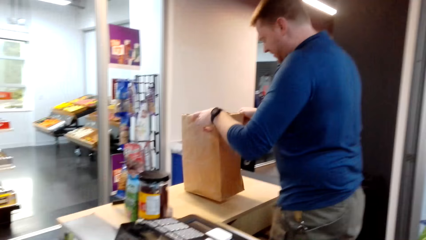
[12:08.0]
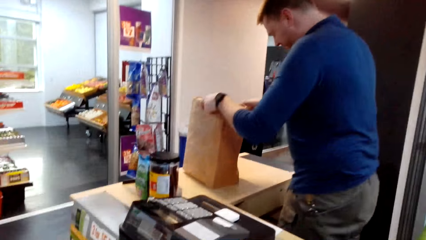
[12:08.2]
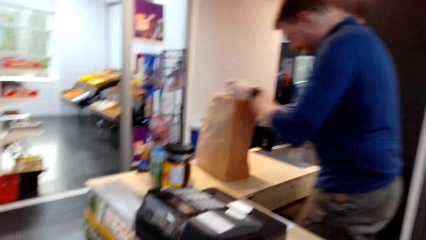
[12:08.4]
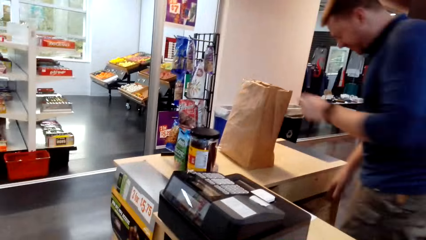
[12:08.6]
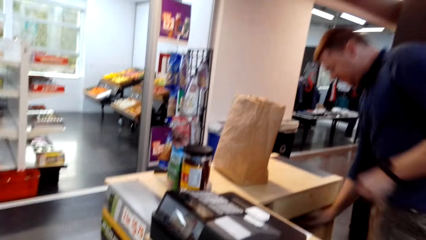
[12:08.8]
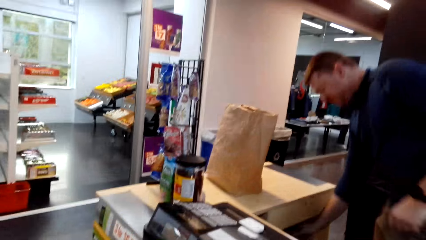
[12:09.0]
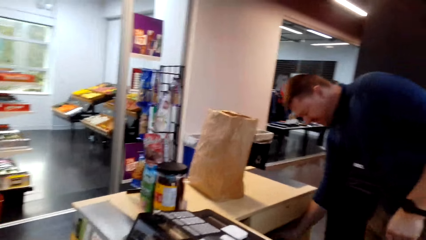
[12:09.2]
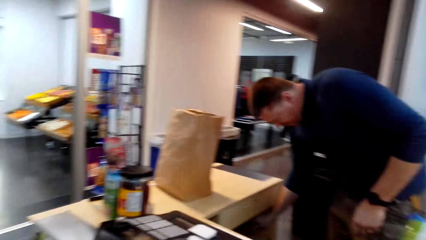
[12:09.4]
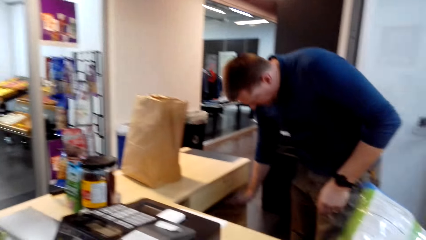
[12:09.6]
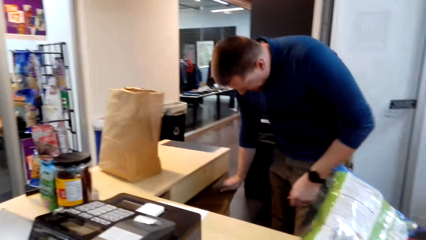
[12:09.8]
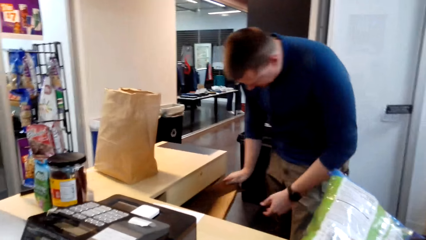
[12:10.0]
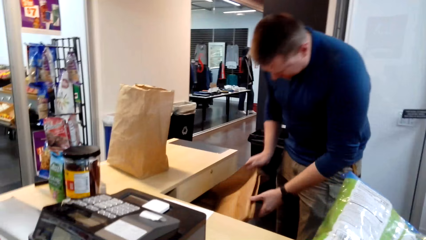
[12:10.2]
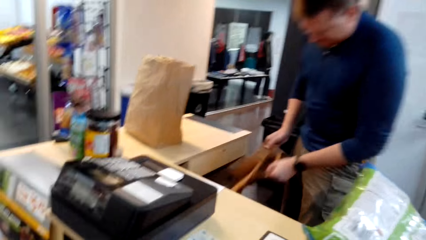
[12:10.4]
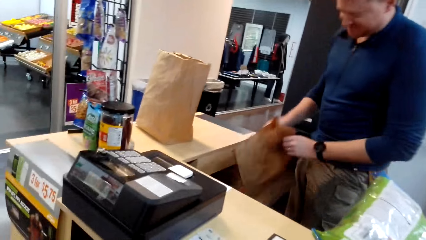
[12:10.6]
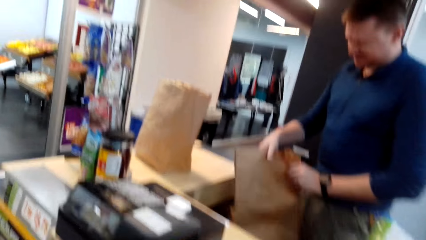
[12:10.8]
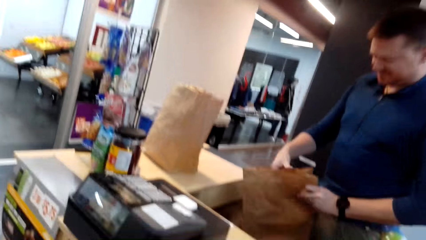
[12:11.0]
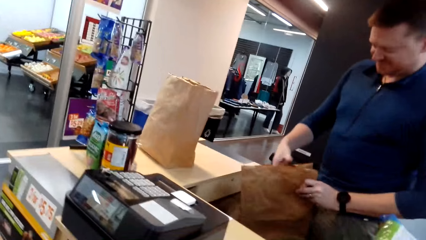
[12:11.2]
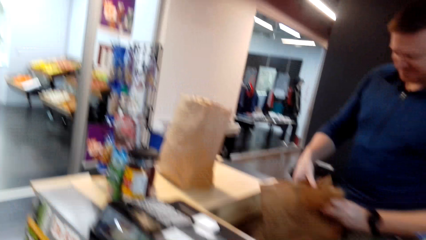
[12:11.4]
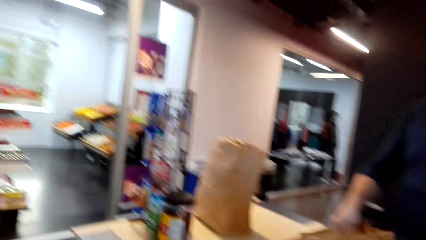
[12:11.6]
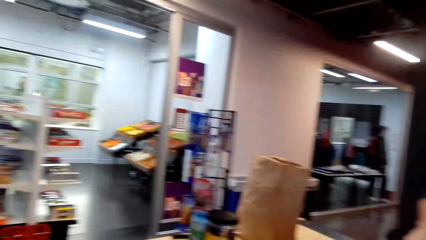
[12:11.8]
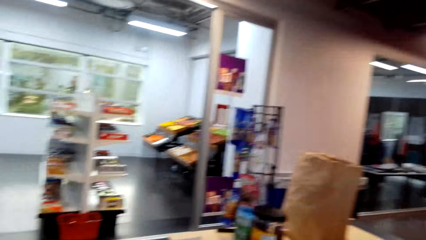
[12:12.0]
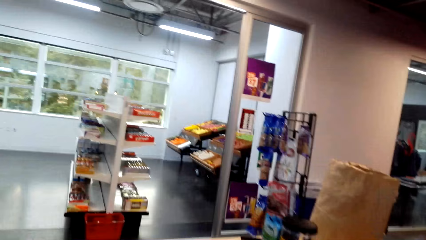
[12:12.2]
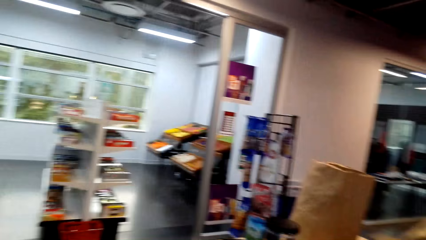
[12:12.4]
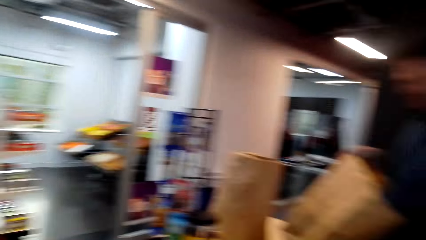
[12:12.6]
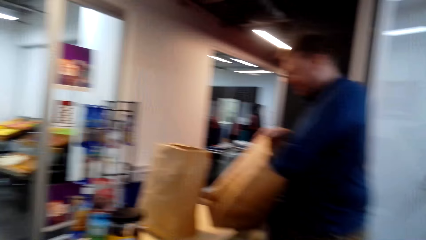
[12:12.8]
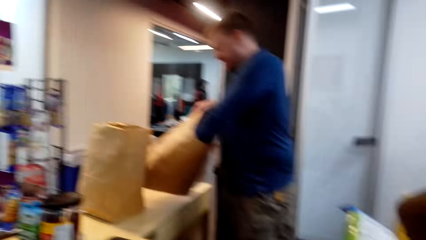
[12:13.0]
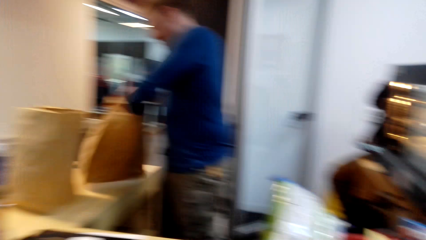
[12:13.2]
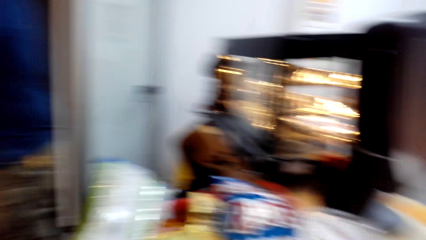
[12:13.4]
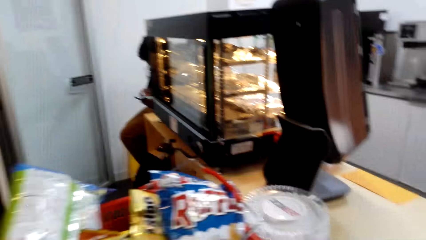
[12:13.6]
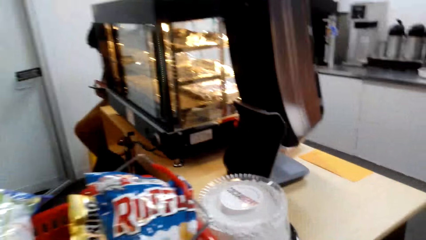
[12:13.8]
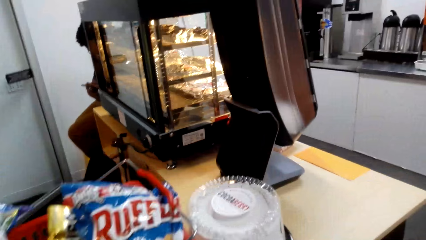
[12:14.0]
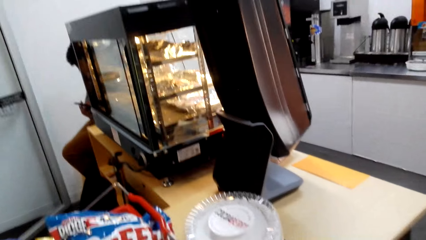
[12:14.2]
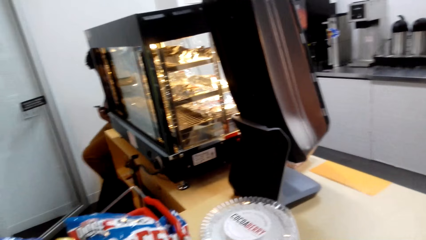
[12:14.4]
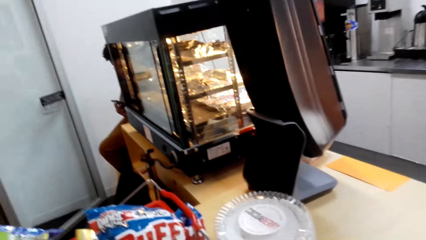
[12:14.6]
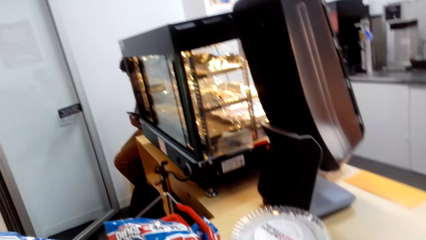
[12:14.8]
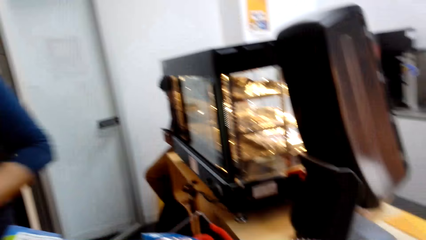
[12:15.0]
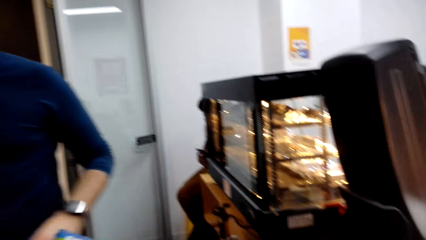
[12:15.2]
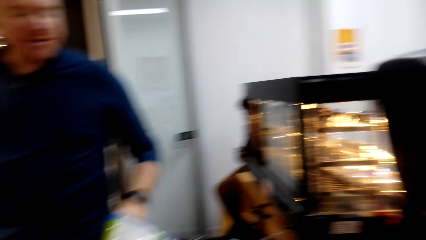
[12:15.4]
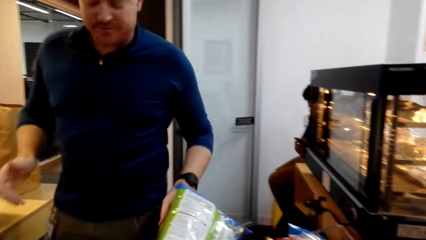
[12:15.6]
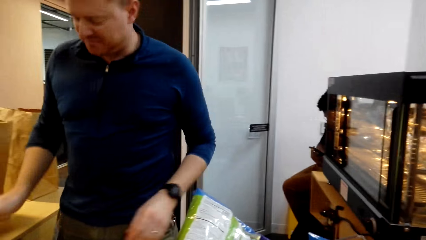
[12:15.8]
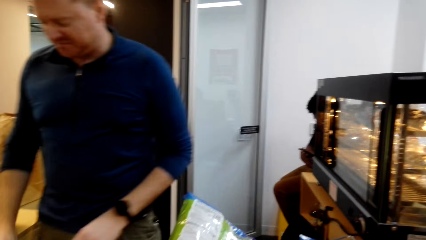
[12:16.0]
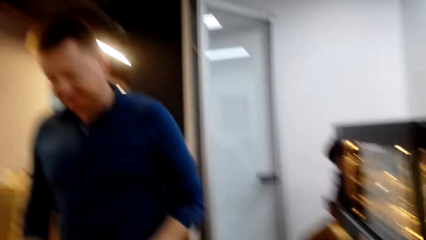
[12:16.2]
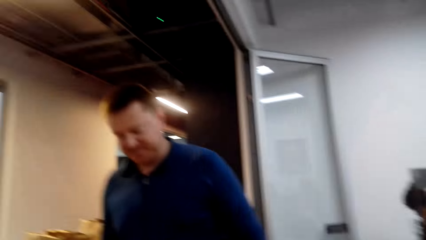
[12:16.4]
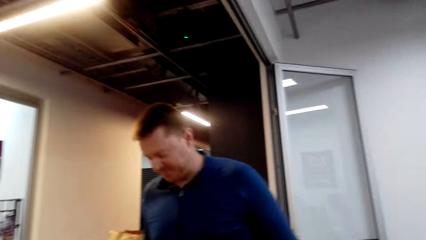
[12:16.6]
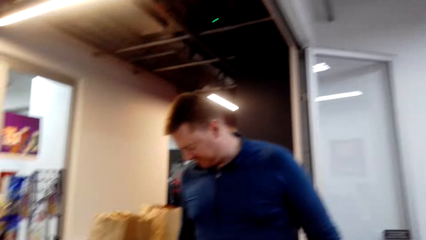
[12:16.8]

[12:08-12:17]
The cashier puts the brown shopping bag on the counter and picks up a brown shopping bag from a drawer. The camera wearer looks around.

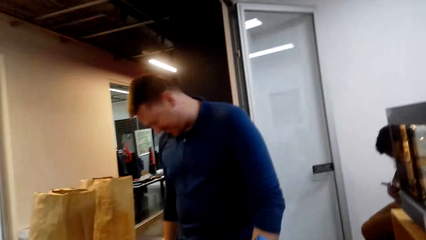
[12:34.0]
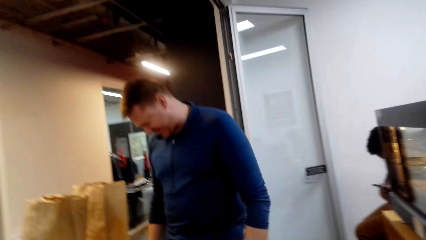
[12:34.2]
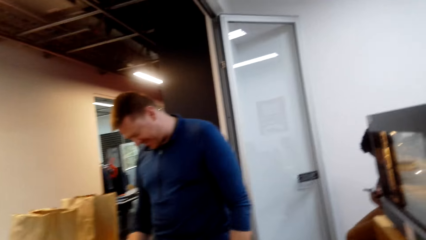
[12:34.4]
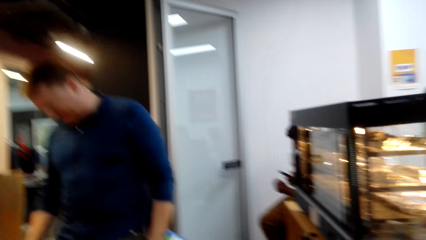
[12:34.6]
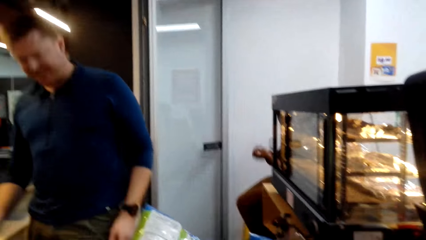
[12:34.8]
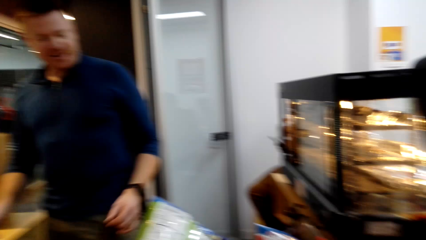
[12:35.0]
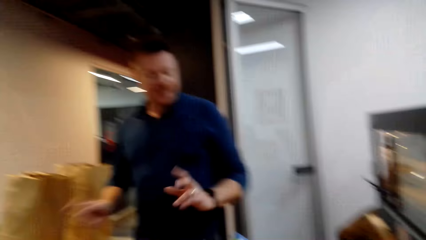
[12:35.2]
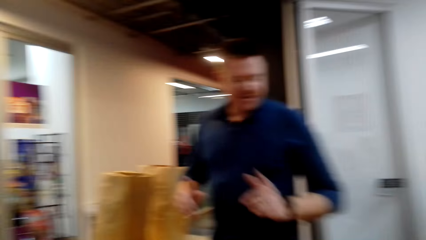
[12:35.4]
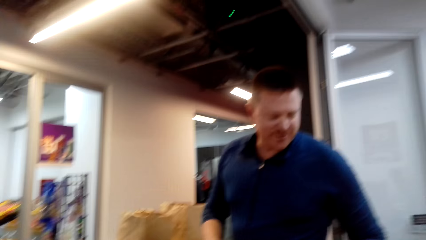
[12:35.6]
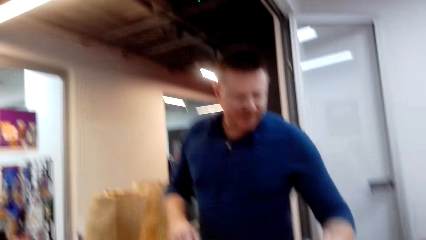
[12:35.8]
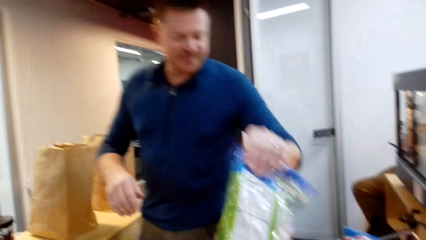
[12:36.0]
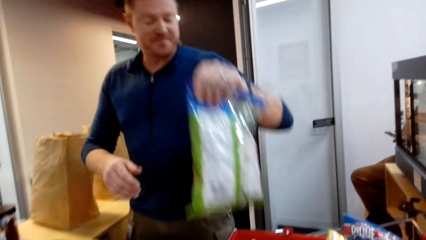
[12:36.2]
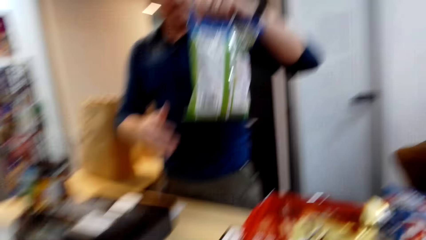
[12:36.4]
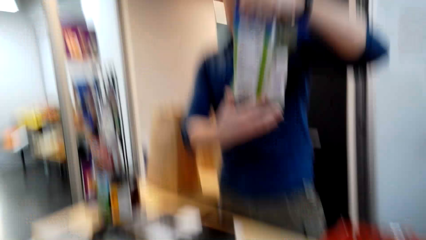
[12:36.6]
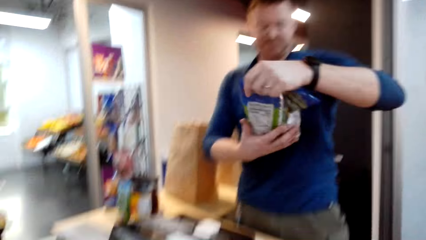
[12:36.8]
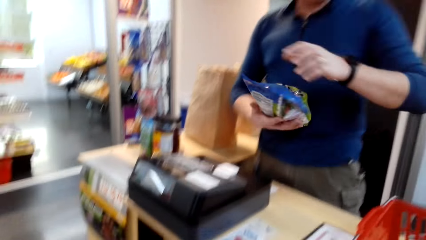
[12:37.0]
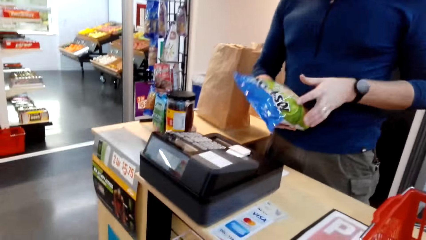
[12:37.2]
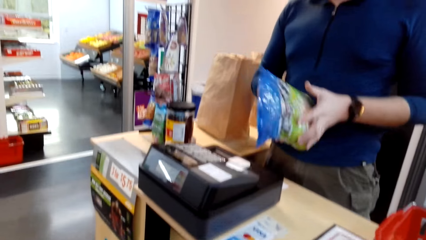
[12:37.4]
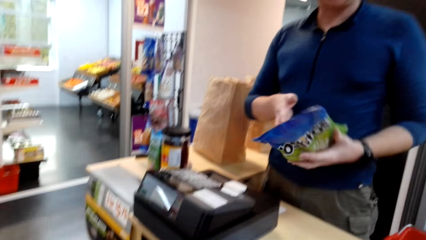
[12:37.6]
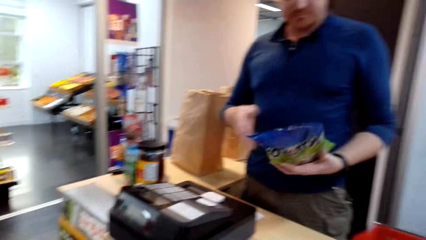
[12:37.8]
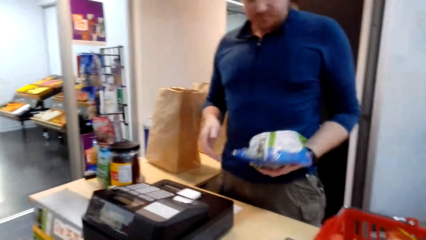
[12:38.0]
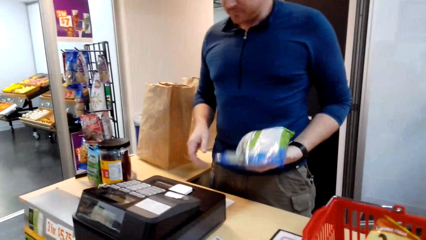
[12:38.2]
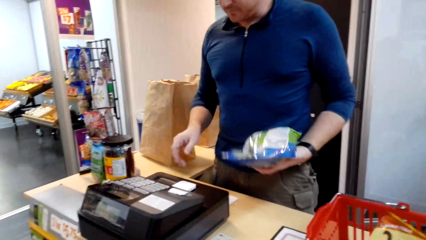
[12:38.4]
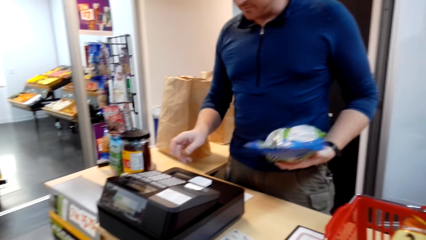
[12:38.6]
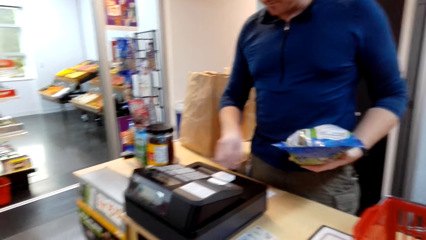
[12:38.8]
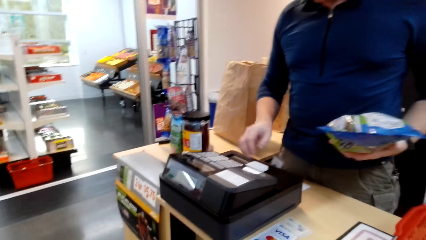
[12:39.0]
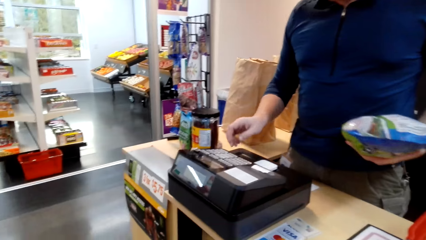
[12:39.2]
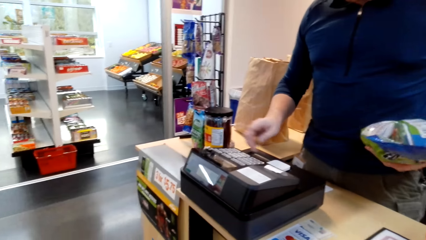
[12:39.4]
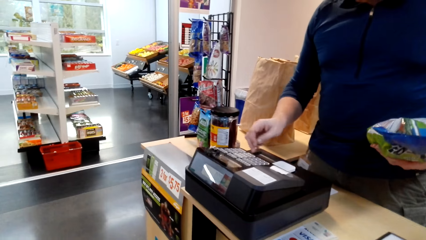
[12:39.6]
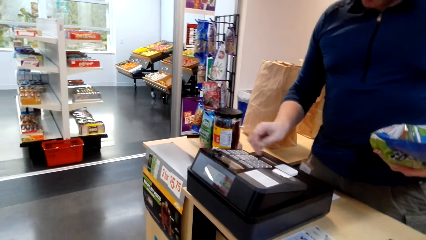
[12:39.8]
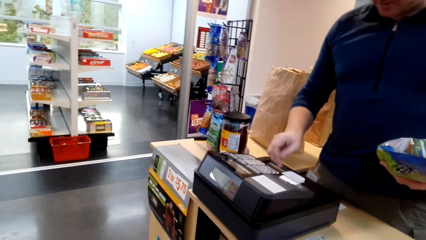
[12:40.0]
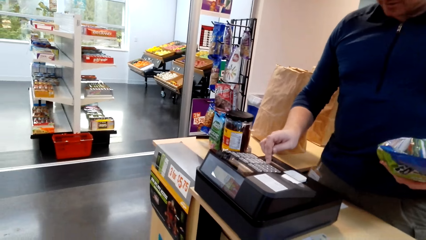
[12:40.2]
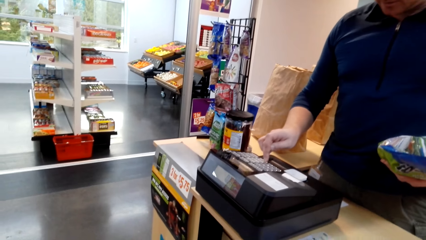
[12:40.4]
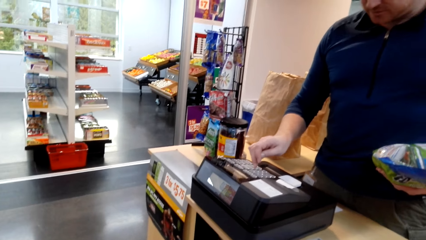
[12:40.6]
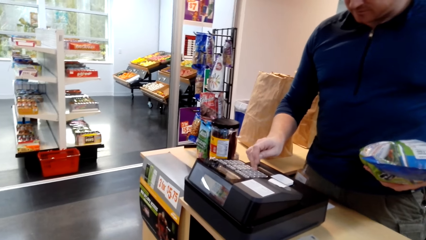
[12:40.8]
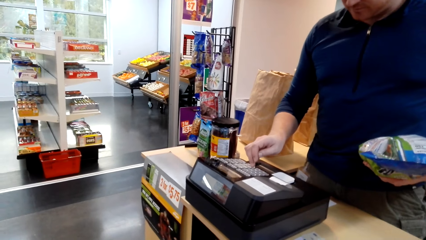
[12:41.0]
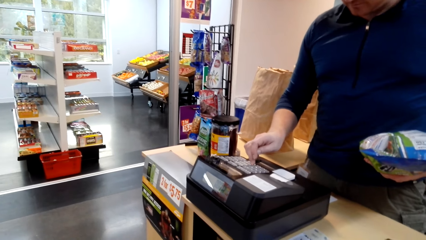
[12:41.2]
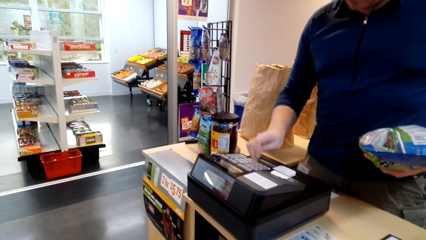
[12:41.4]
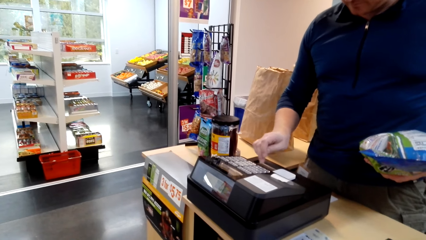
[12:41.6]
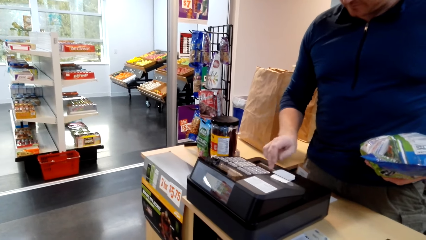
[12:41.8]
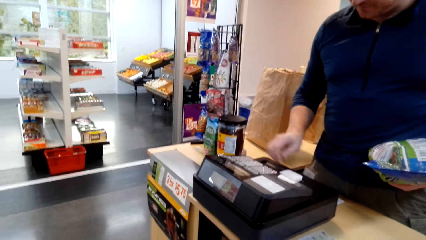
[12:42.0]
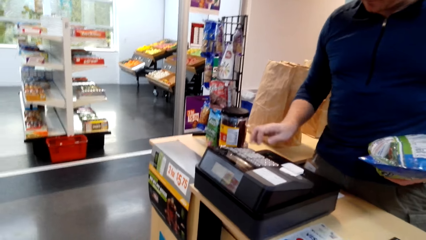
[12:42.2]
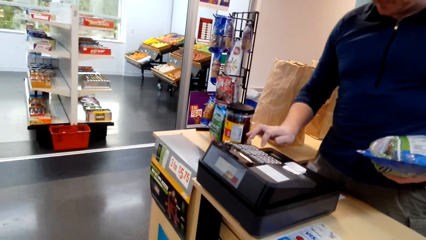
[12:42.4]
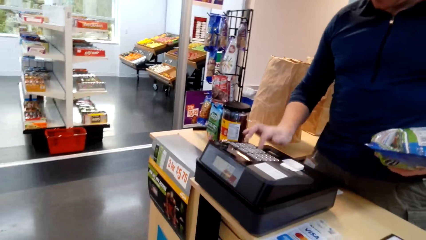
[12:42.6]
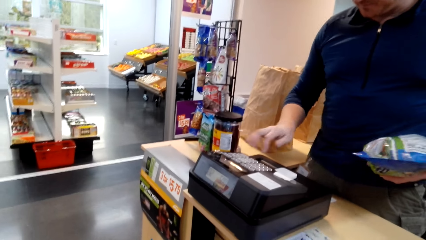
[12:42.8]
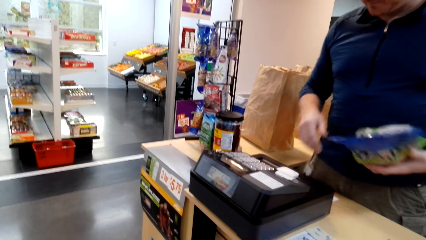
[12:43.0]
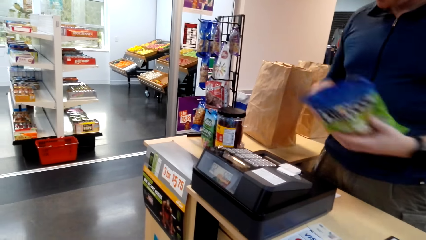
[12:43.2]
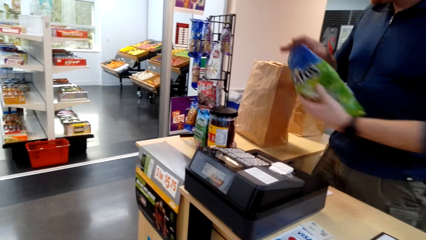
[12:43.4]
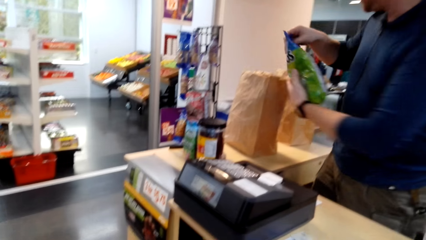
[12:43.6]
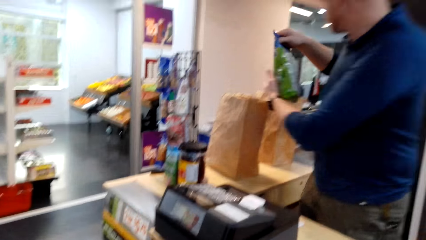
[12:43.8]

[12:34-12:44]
The cashier picks up a packet from the shopping basket, dials on the cash register and bills the goods.
